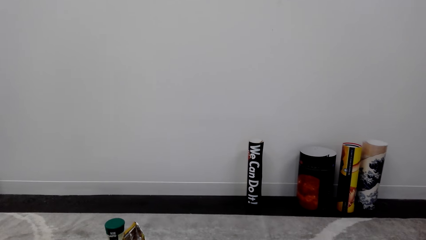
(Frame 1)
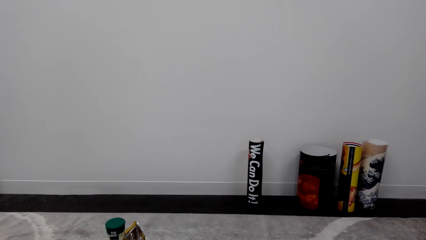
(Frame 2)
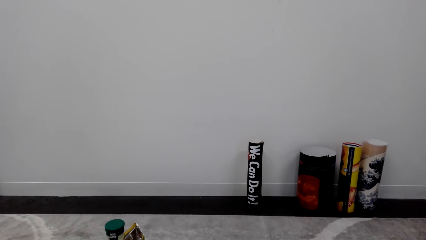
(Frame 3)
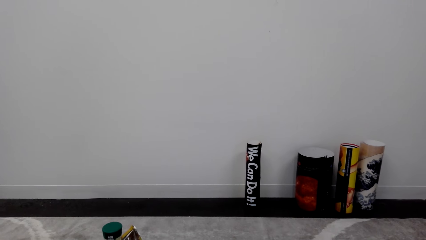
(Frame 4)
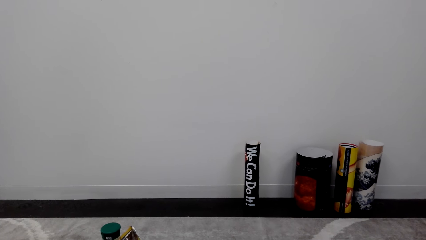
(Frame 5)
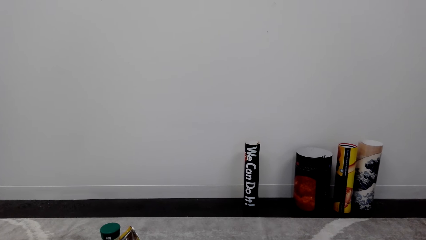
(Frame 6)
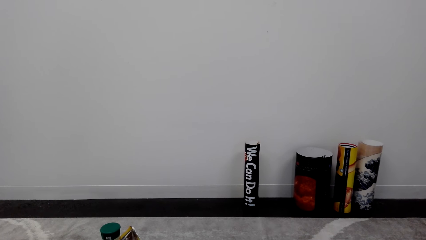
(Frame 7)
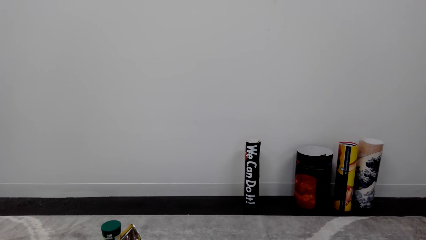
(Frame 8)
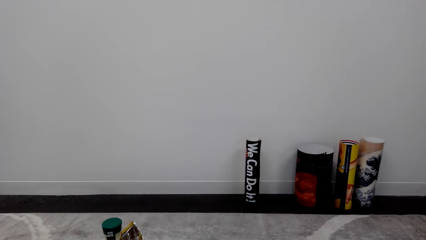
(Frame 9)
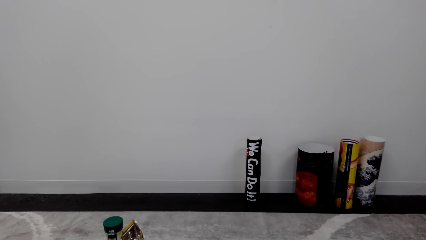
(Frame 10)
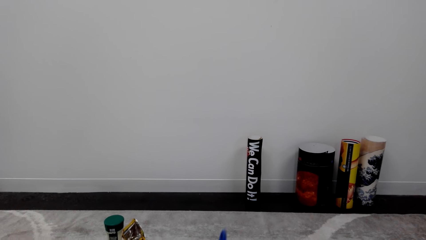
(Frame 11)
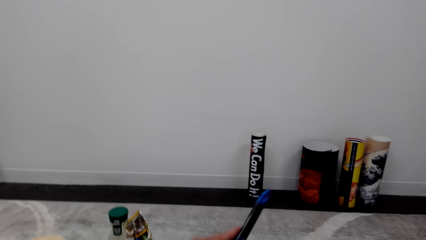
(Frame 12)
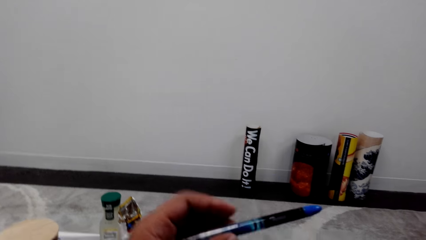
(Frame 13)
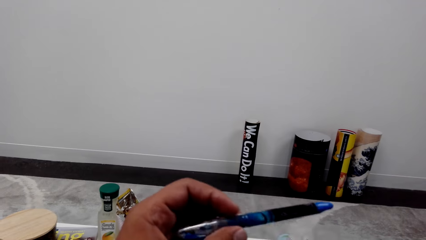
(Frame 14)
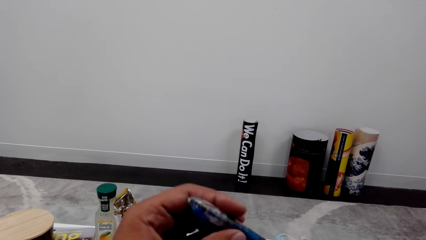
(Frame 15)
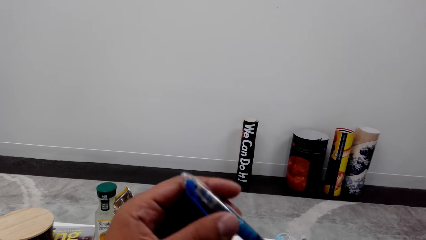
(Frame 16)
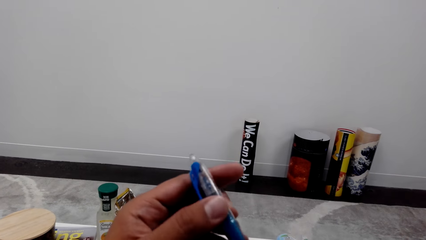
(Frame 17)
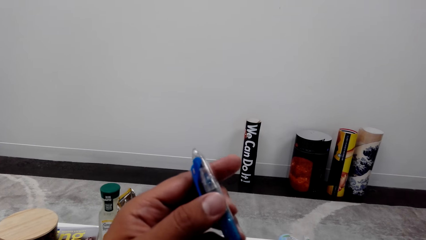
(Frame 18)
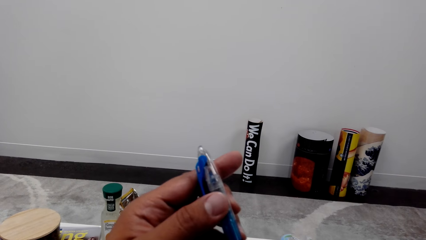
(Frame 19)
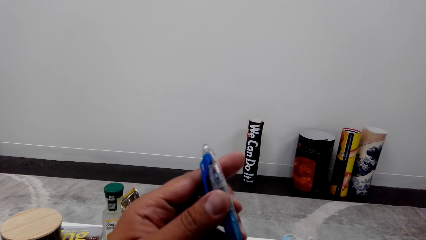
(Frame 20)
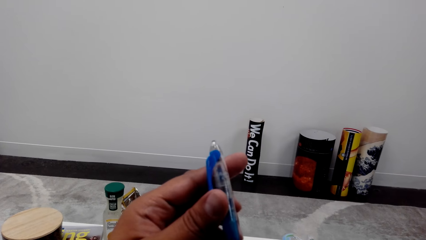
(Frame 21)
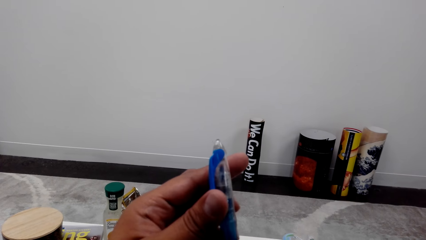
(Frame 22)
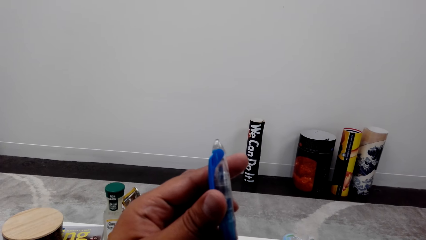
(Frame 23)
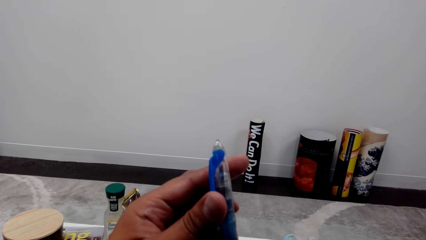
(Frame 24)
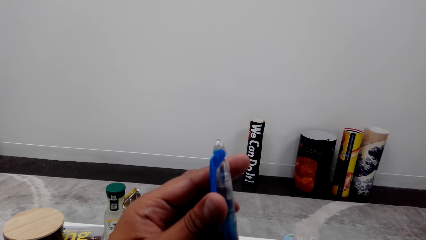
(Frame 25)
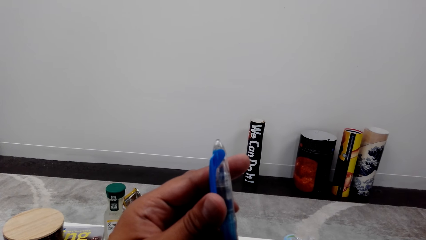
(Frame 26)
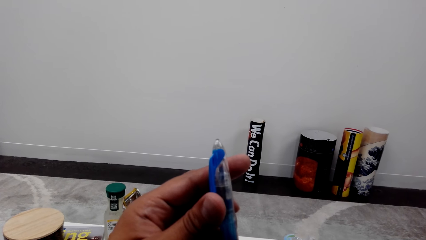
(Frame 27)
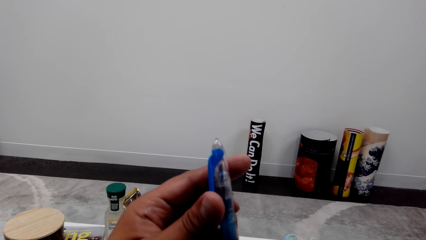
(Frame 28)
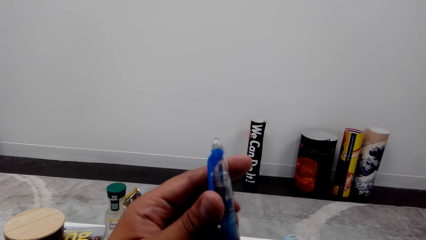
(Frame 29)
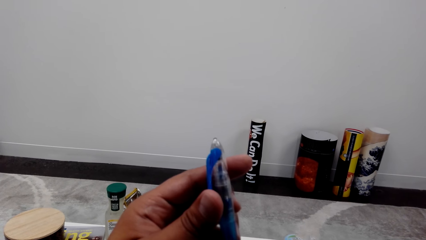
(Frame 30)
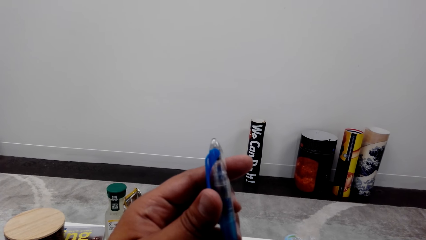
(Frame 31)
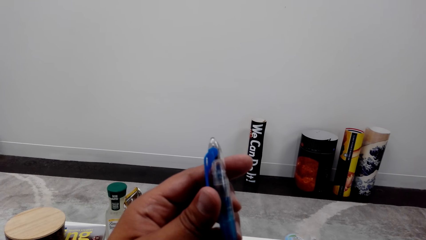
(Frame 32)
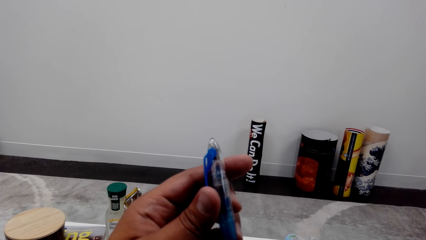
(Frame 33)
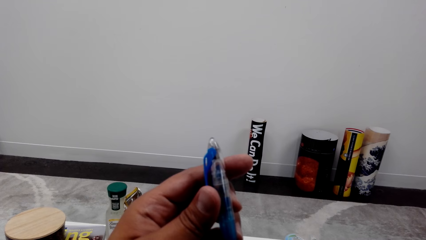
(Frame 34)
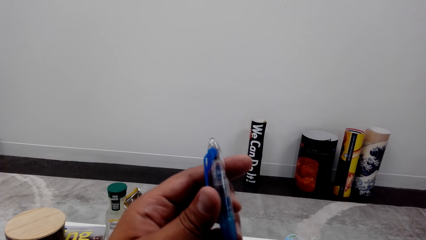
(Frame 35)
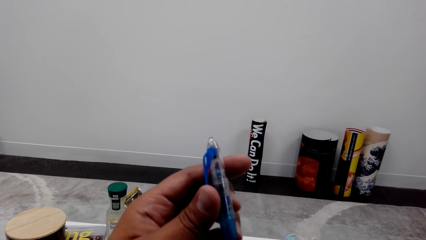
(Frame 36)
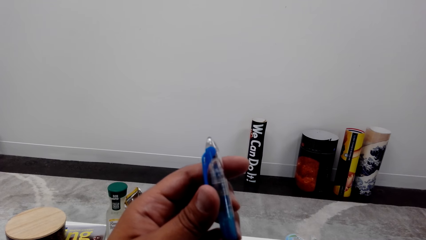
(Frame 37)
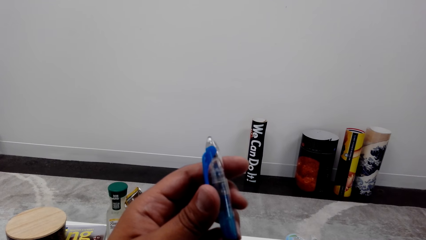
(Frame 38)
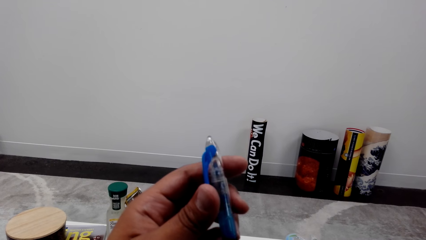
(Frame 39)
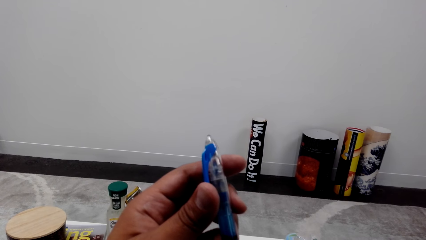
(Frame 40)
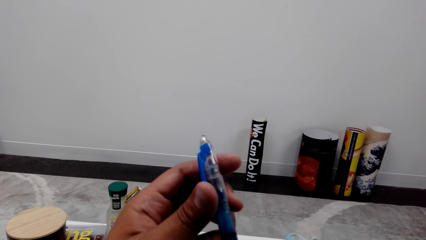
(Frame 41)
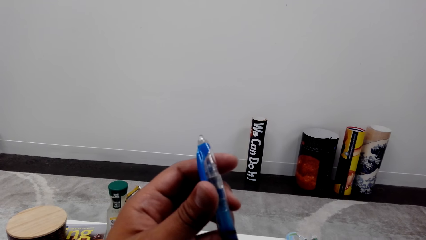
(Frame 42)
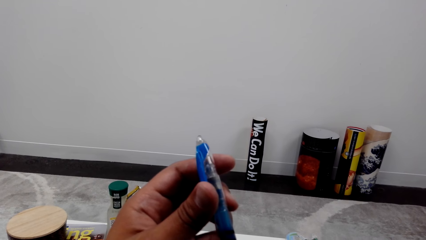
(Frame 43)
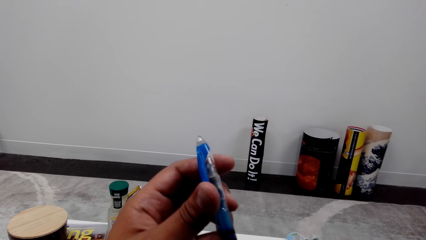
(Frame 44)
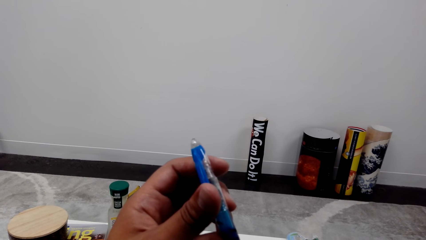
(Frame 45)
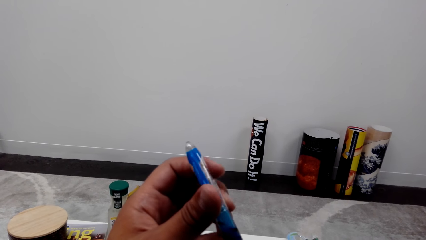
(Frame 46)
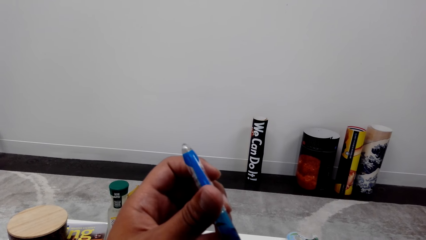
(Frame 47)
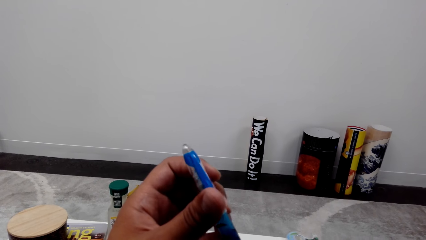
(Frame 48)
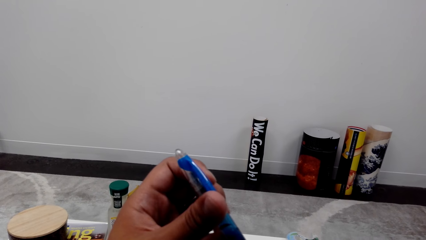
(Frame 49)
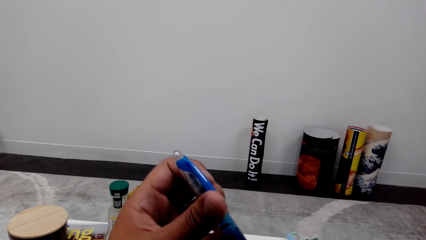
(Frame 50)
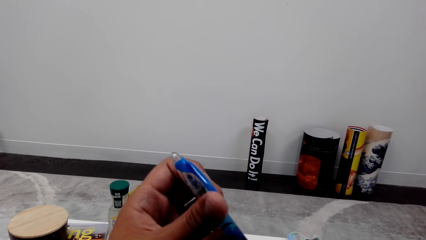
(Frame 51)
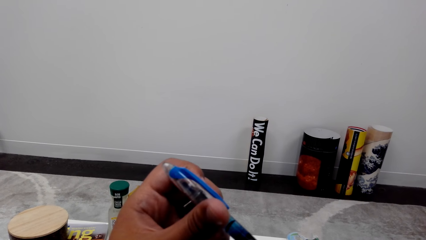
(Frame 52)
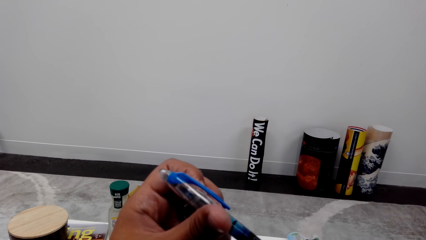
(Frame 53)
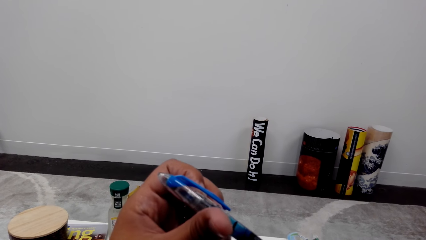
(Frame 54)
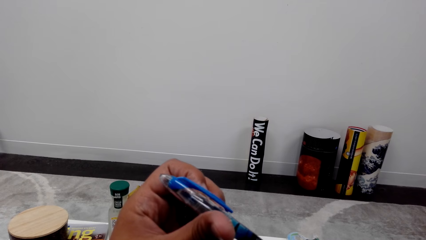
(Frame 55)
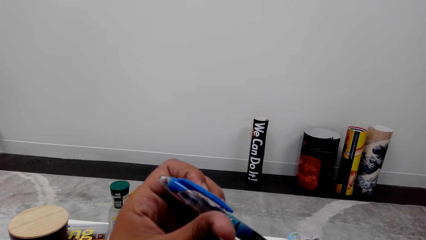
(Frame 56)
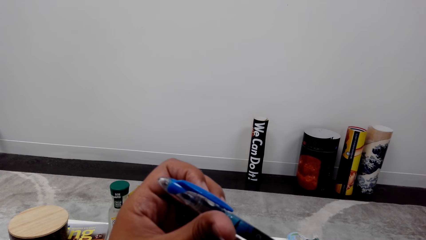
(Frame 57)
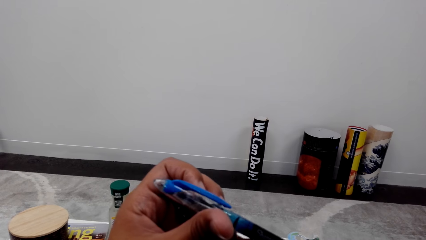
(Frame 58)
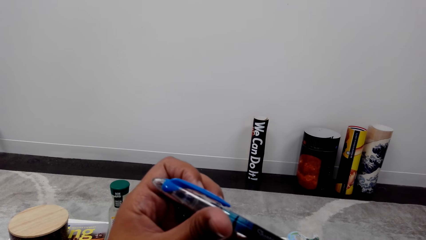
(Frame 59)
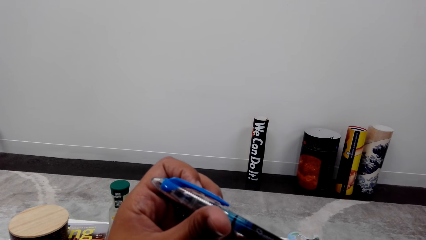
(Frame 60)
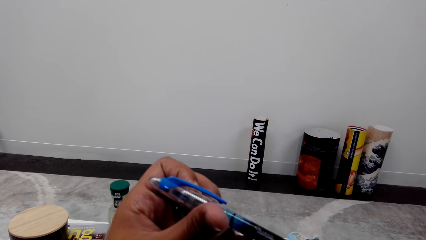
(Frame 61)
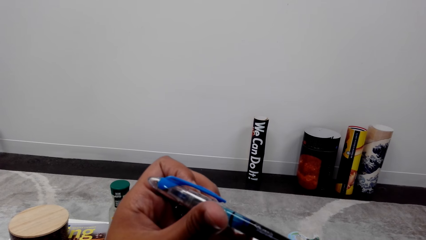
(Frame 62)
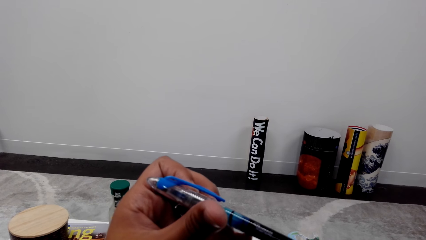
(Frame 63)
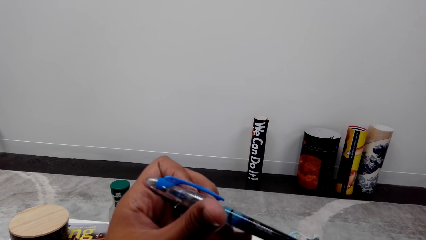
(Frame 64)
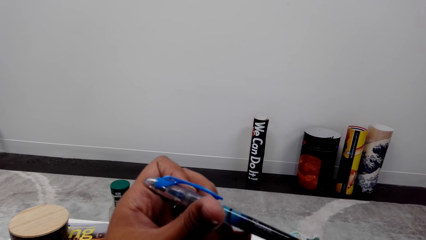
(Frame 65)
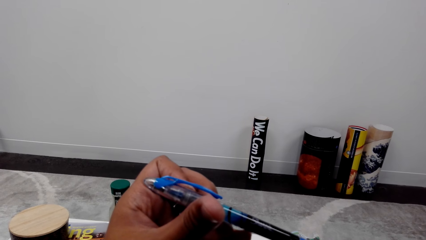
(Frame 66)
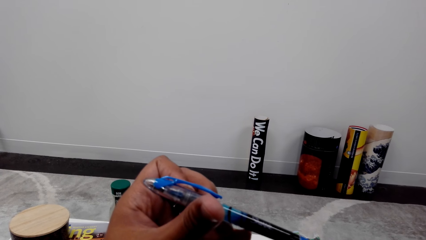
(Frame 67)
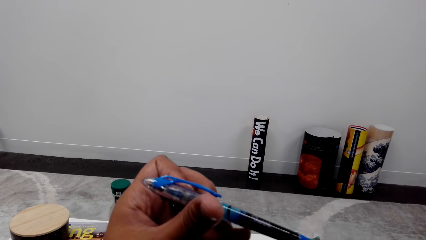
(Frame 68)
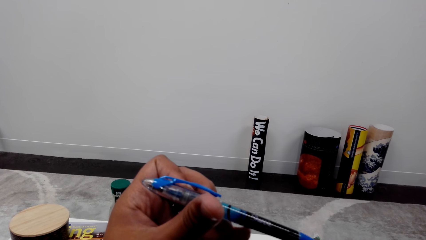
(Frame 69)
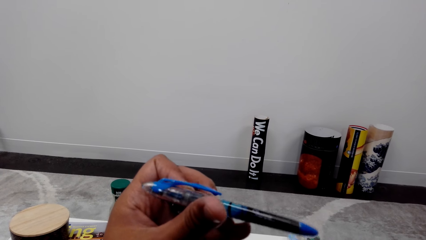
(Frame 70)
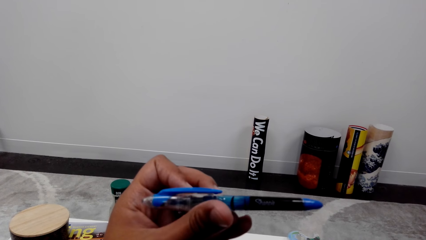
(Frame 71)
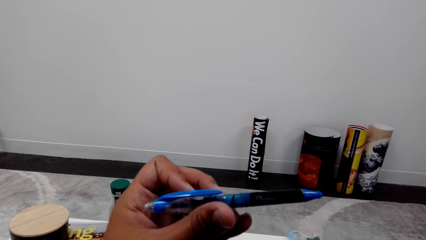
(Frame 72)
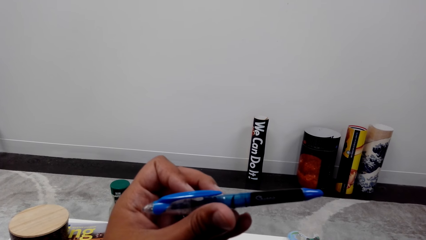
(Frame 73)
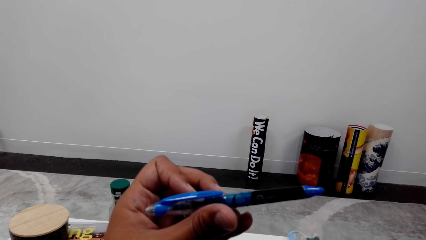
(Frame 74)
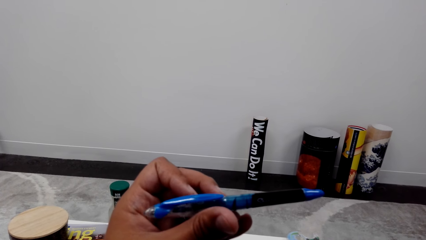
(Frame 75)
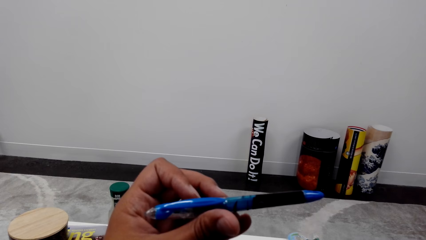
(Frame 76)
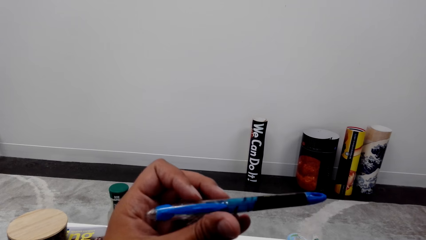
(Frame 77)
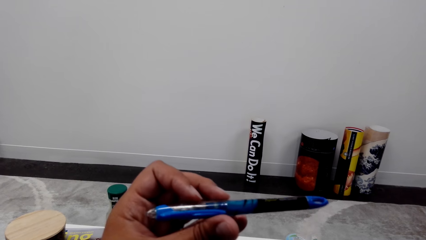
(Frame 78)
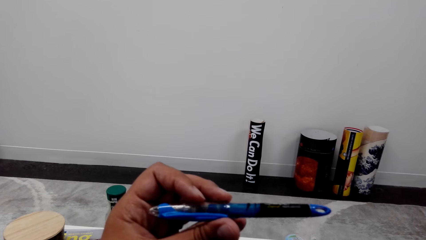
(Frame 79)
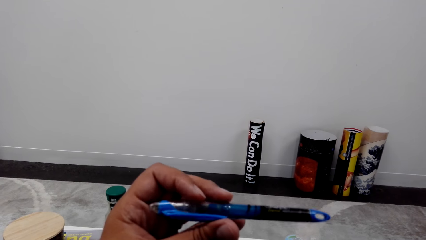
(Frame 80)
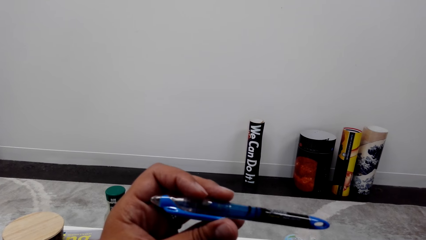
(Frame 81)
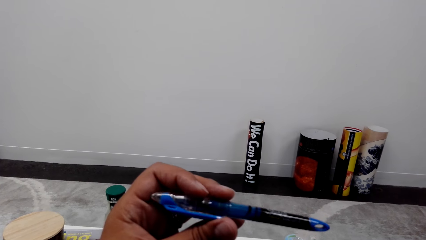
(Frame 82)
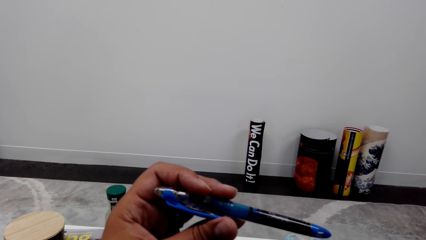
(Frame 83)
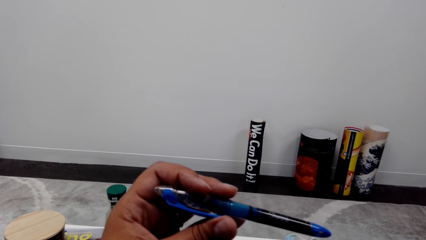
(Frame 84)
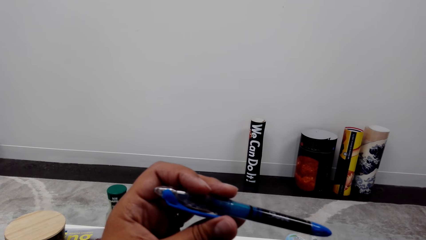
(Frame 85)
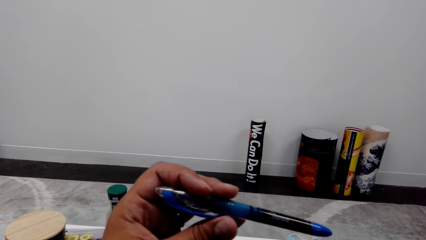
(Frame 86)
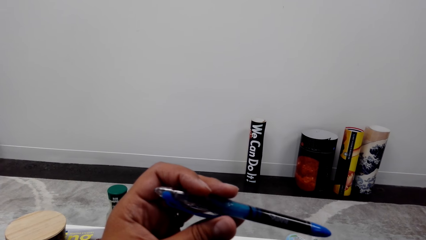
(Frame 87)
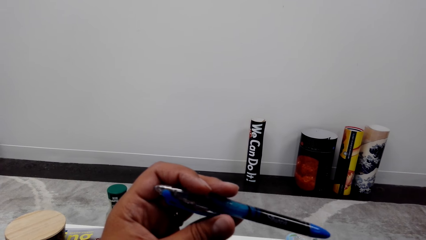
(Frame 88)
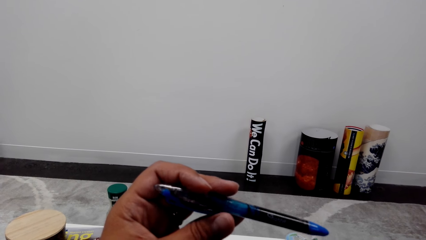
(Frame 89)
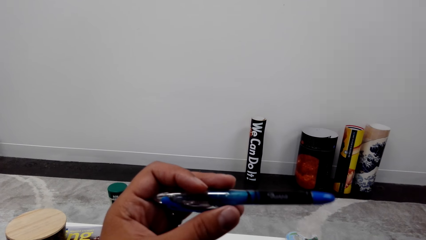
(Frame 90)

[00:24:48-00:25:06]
The camera wearer holds the pen in the right hand. They talk over the phone.
